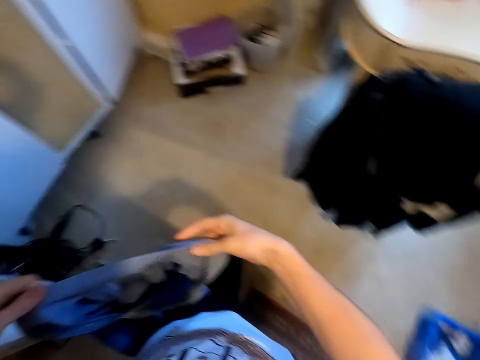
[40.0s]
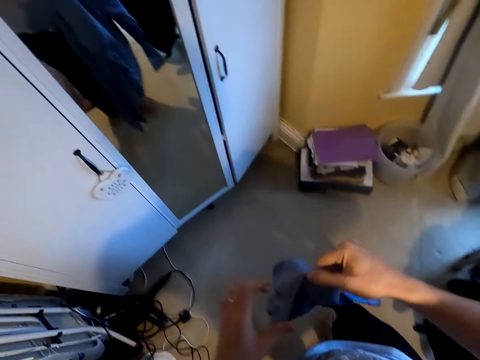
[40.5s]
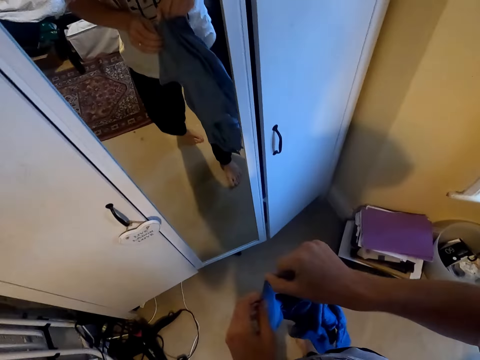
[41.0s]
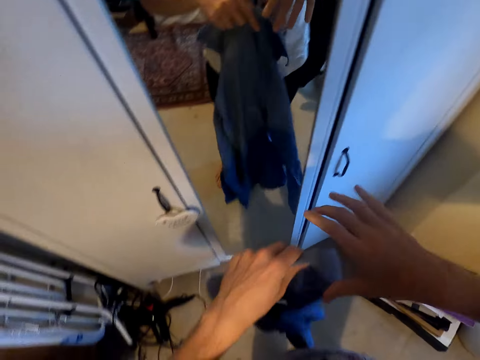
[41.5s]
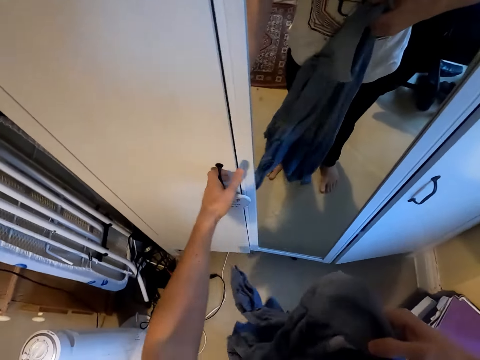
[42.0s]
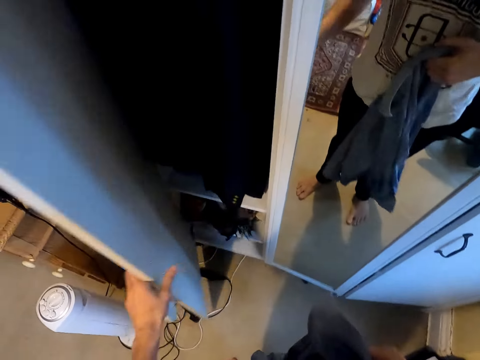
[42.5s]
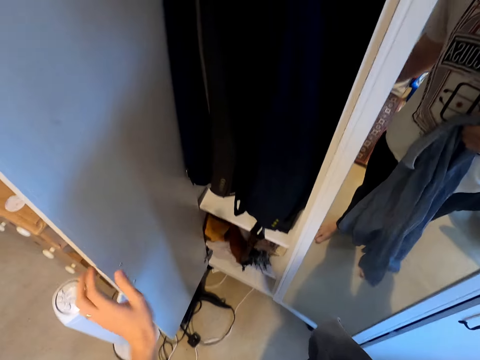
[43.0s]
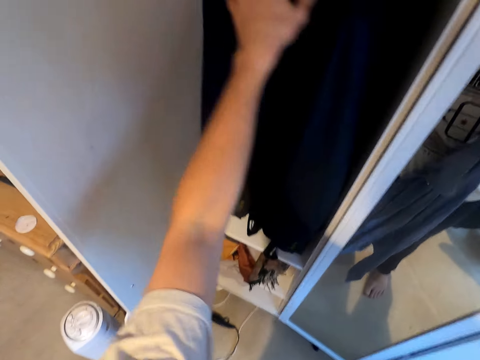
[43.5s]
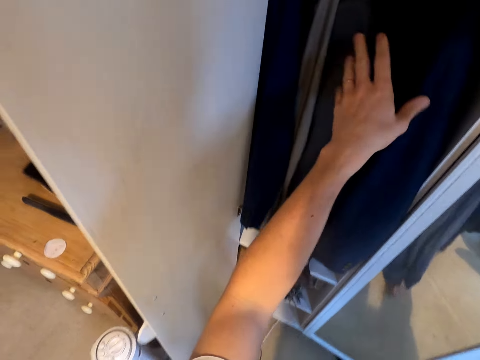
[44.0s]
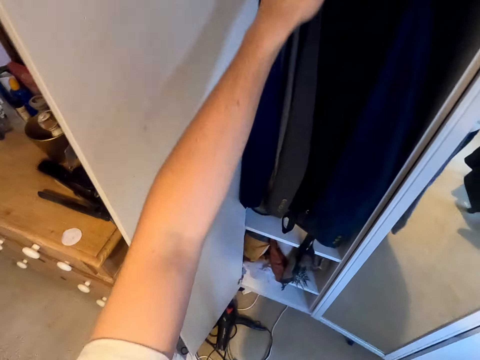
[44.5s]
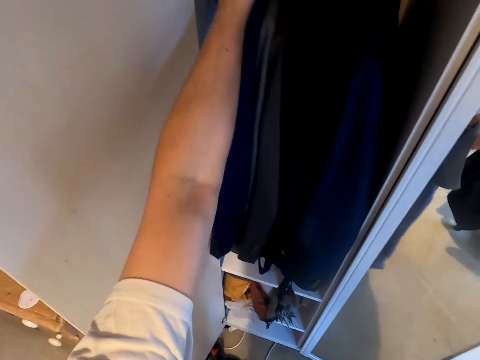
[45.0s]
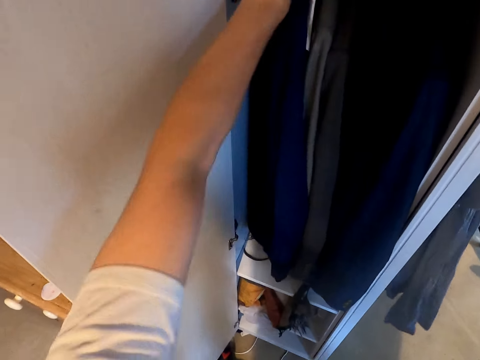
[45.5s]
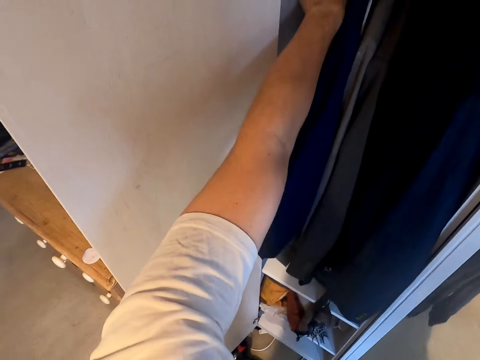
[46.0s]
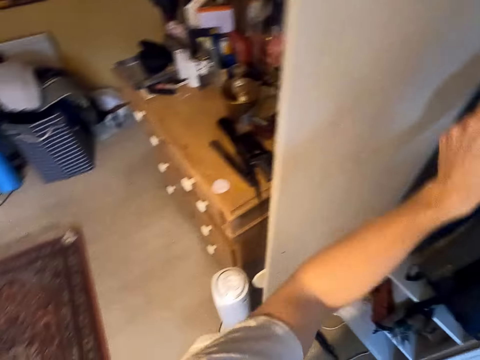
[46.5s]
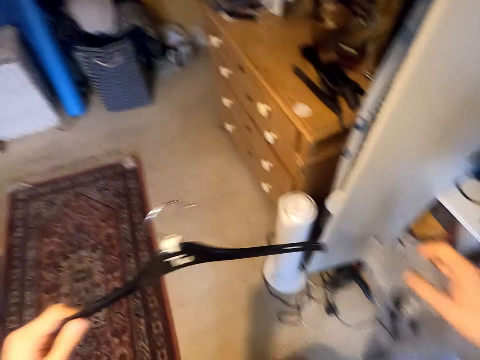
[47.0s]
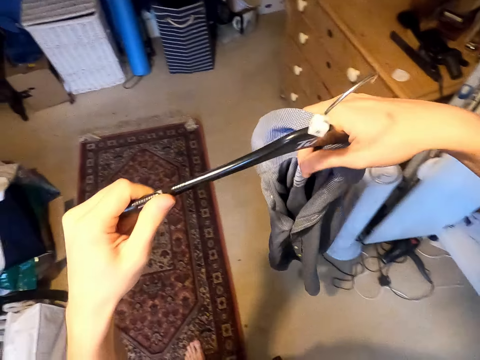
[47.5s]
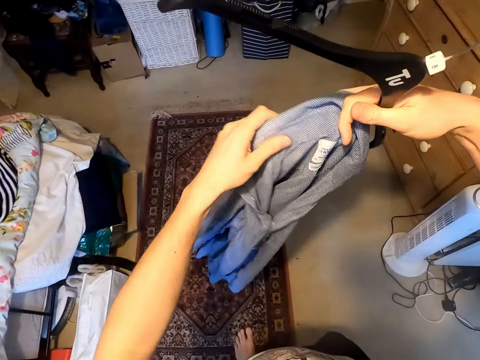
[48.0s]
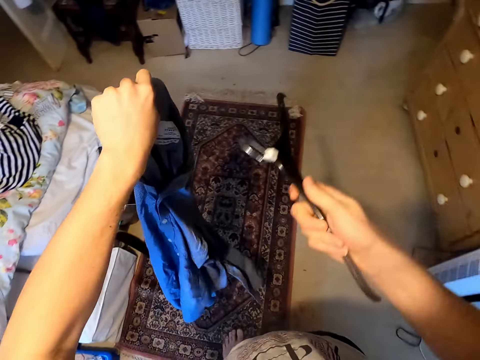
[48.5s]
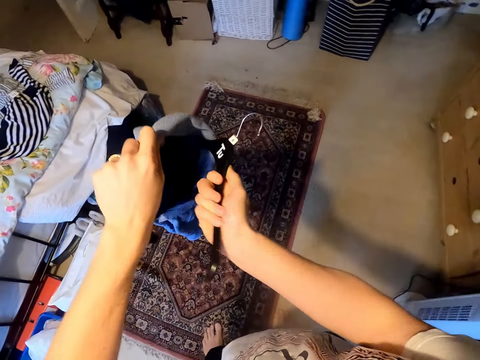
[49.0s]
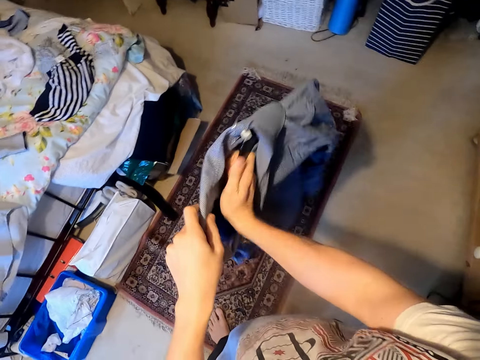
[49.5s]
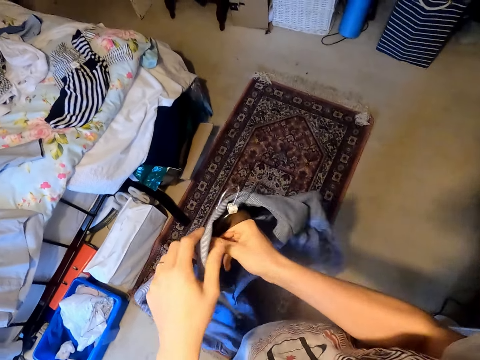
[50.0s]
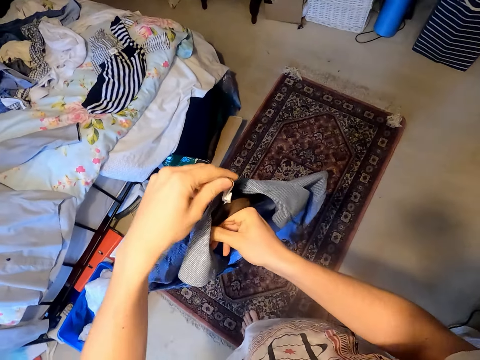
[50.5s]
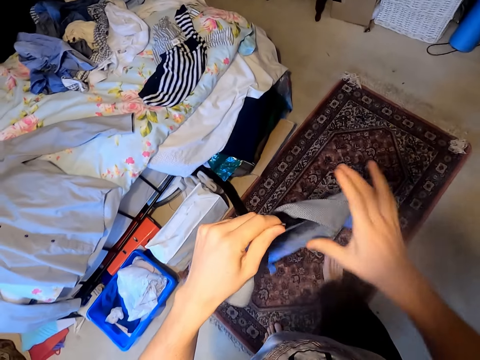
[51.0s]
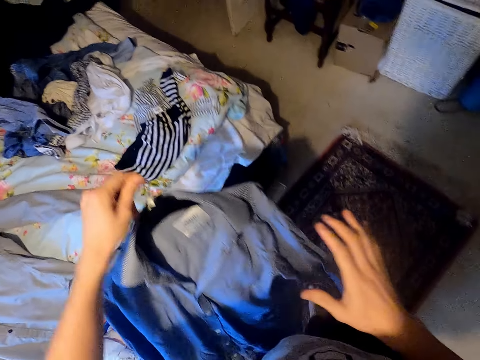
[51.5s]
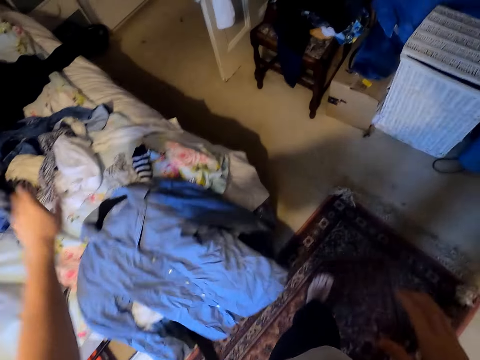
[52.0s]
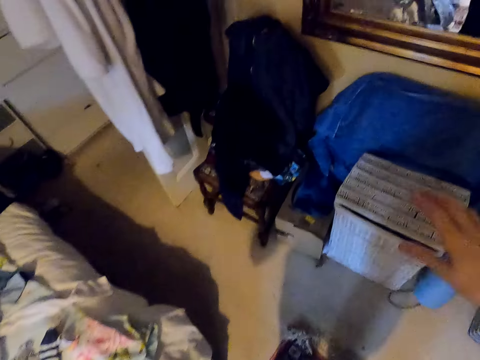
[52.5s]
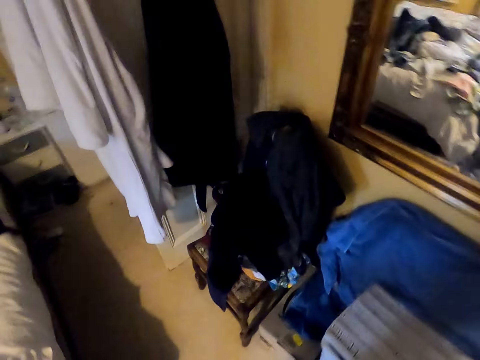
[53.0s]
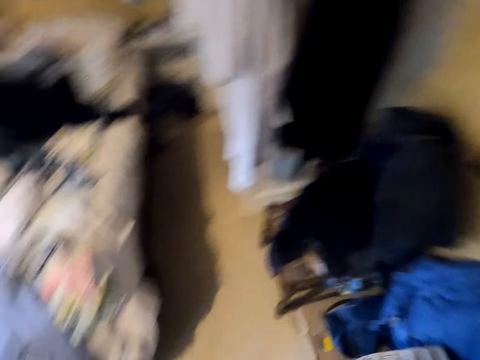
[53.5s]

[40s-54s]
The camera wearer opens the wardrobe. They touch the clothes. They pick up a hanger from the wardrobe, hold the hanger with the other hand. They hold a shirt. They put the shirt on the hanger. They hold the hanger, touch the shirt. They drop the shirt on the bed. They pick up a hanger.

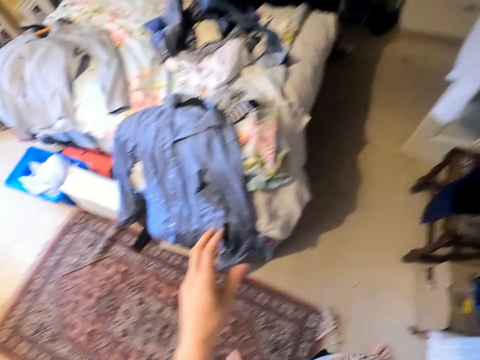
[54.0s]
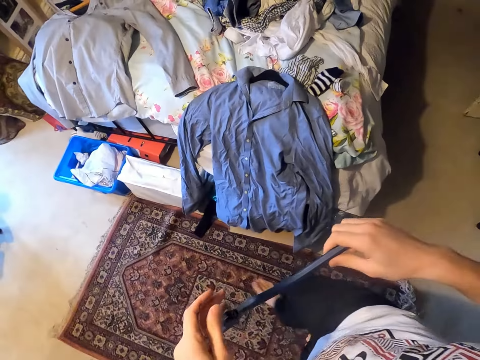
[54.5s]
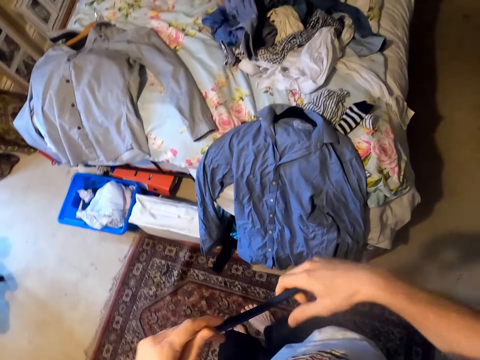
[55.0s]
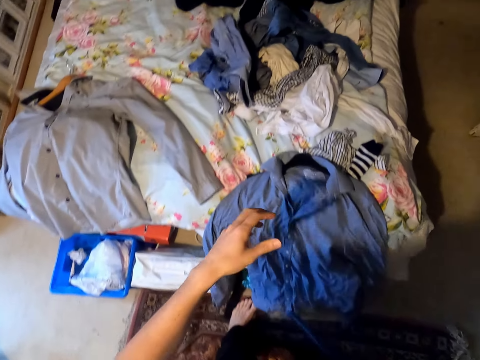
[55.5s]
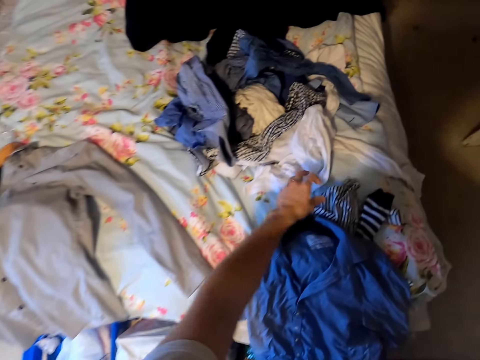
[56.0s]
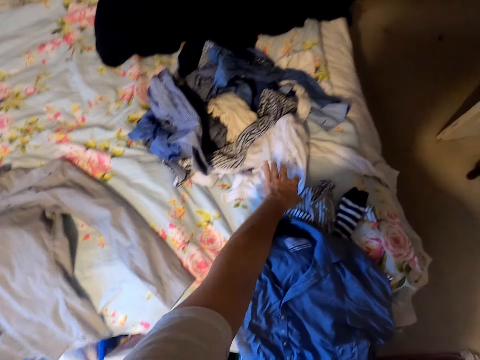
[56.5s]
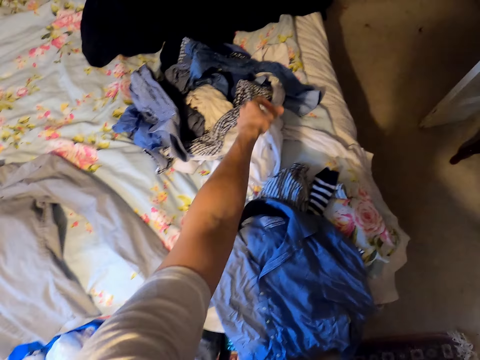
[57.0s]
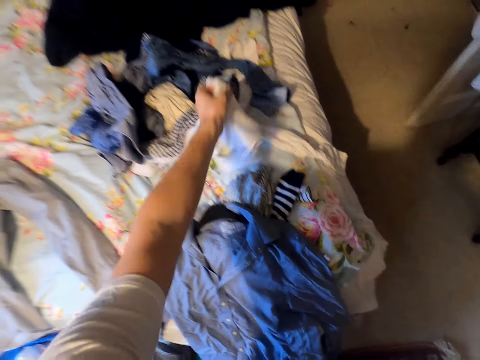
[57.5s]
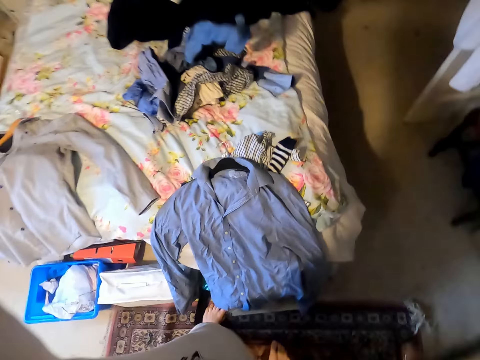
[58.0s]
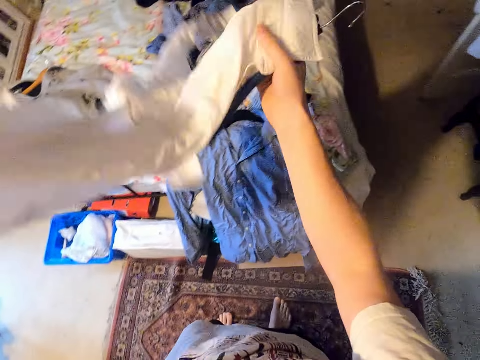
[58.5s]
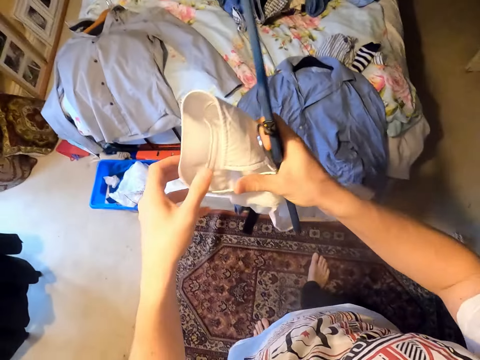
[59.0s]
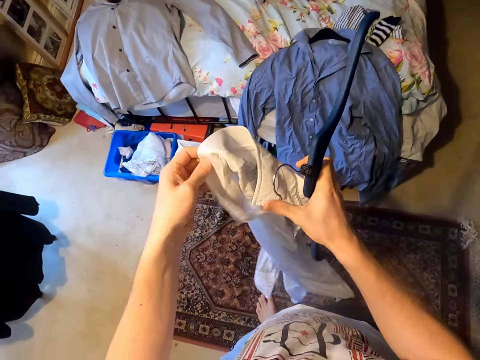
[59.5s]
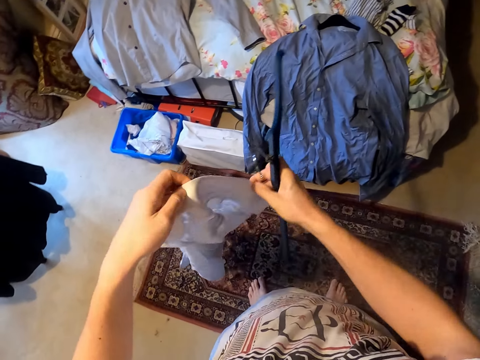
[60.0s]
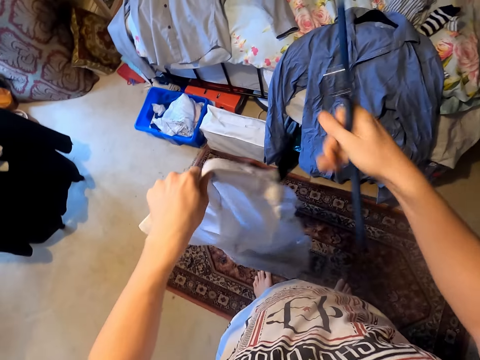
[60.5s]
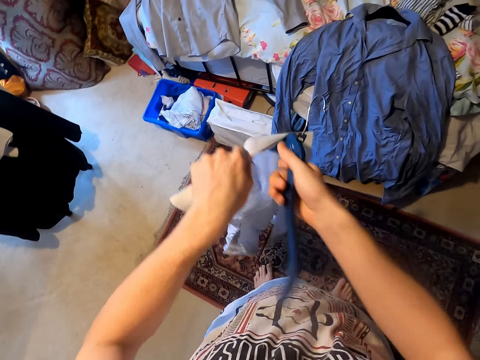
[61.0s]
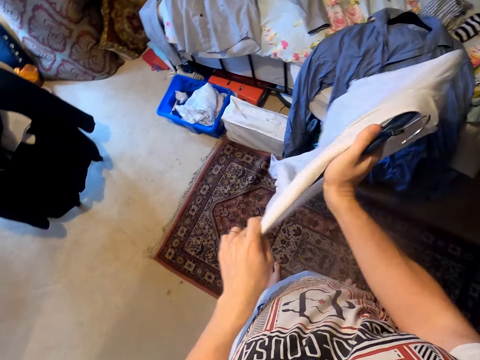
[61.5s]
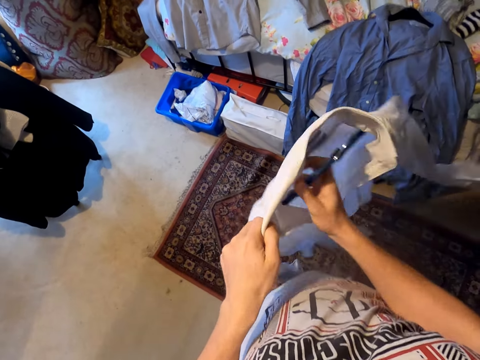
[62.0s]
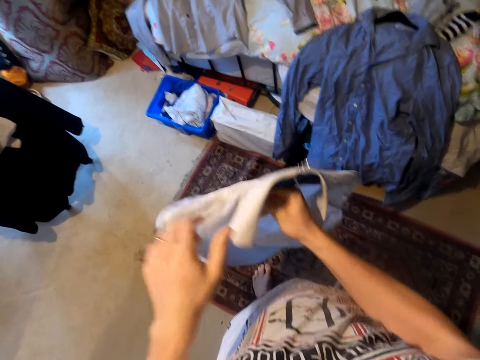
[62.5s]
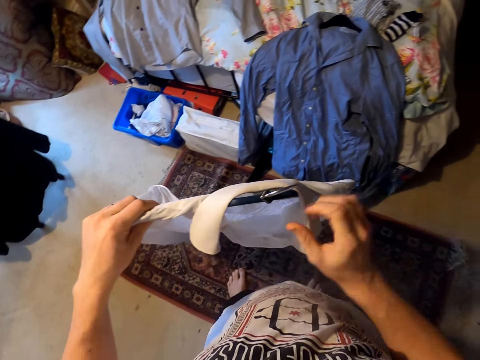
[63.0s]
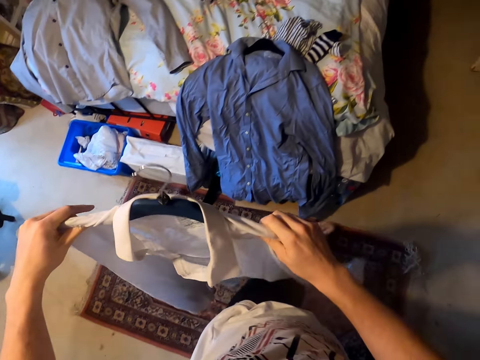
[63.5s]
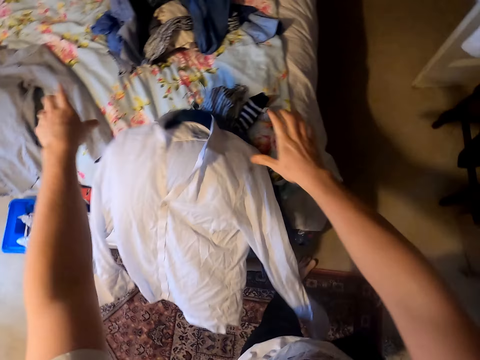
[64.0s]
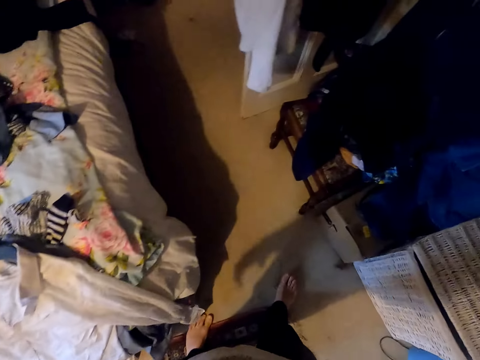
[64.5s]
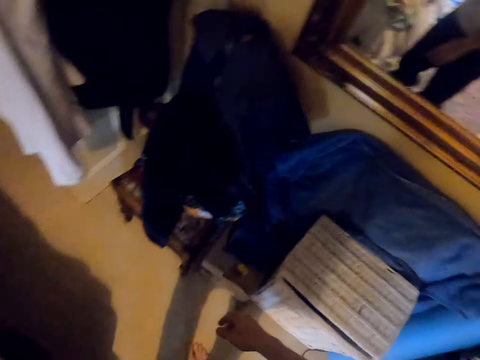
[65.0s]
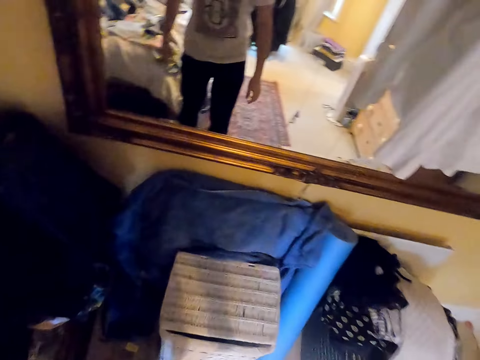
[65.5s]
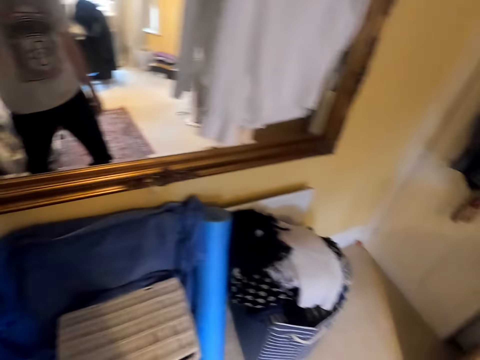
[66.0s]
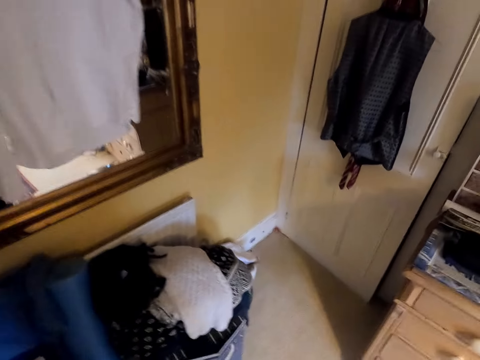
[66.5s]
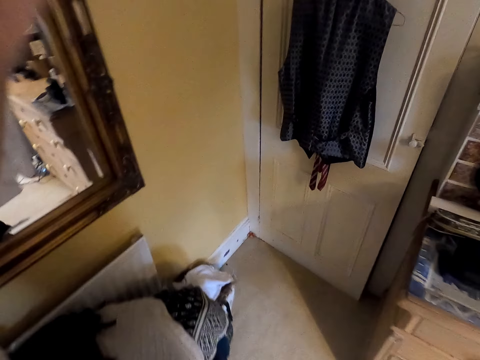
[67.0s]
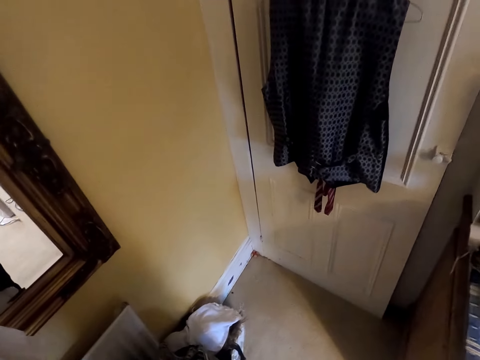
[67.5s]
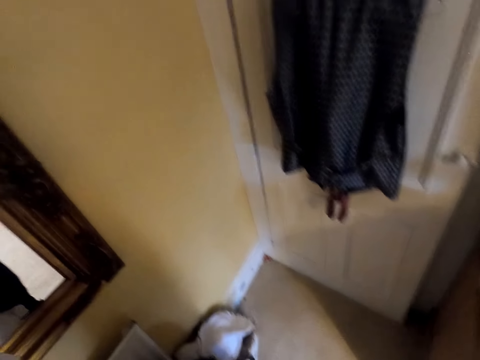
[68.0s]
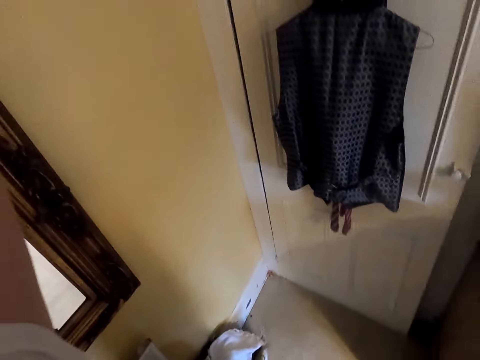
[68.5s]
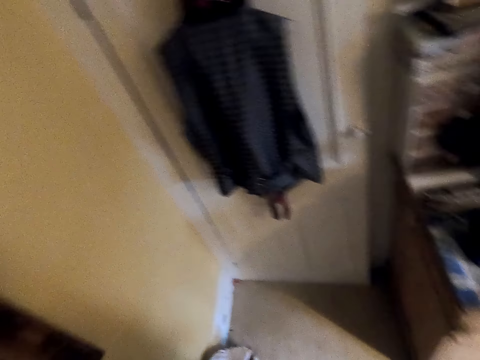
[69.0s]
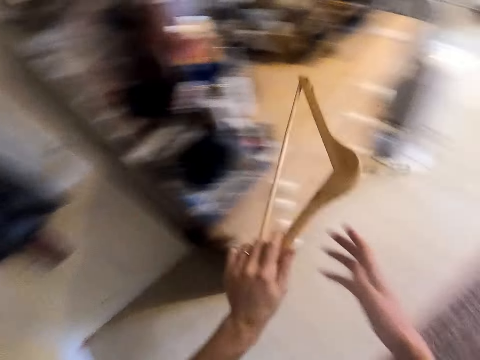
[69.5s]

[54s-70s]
The camera wearer holds the hanger. They move around. They touch the clothes. They touch the clothes again. They pick up a shirt or cloth from the bed. They hold the shirt with the other hand. They straighten the cloth. They touch the shirt. They put the hanger on the shirt. They hold the shirt. They throw the cloth on the bed. They move around. They move a hand. They pick up a hanger.
